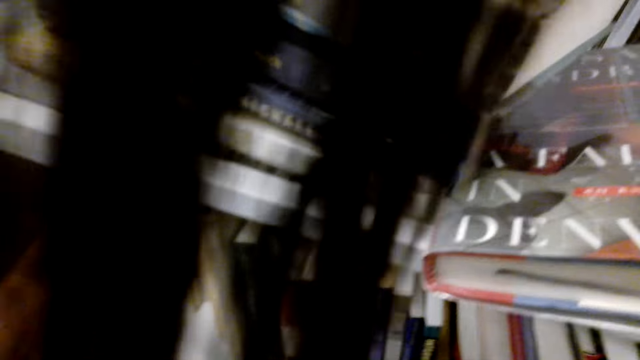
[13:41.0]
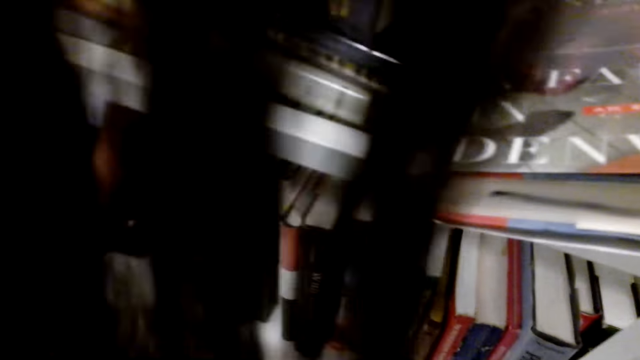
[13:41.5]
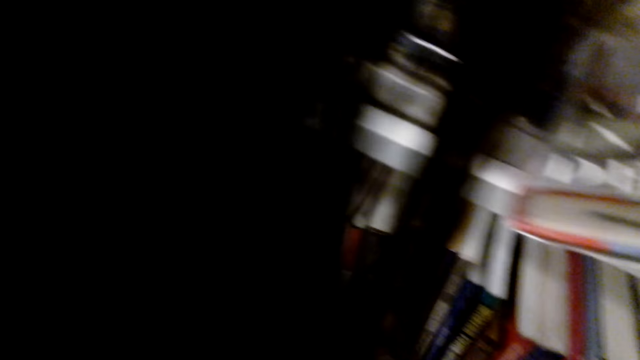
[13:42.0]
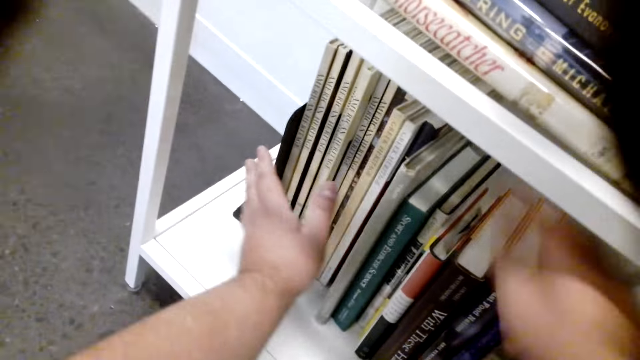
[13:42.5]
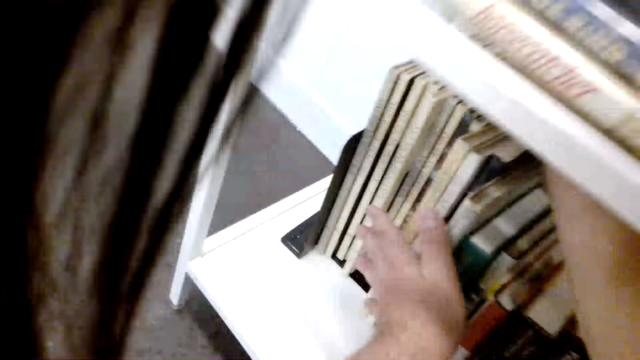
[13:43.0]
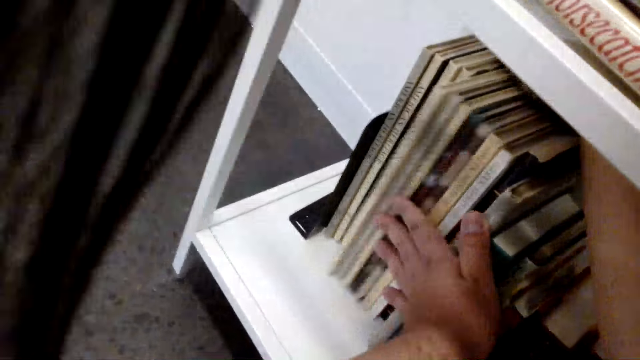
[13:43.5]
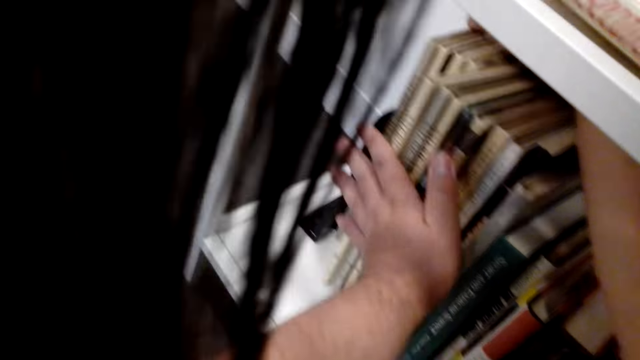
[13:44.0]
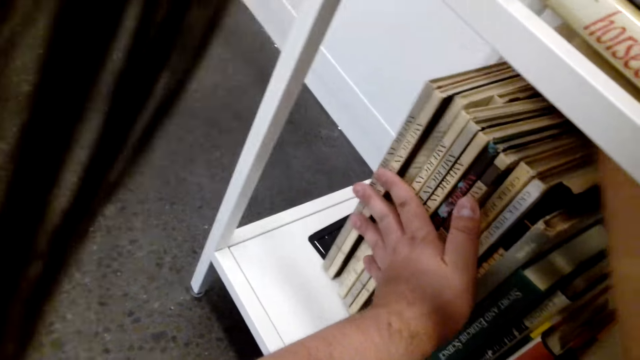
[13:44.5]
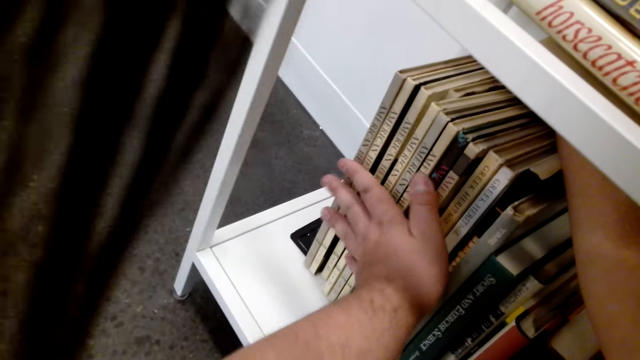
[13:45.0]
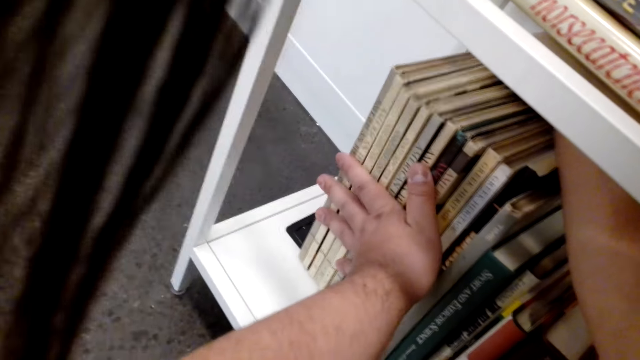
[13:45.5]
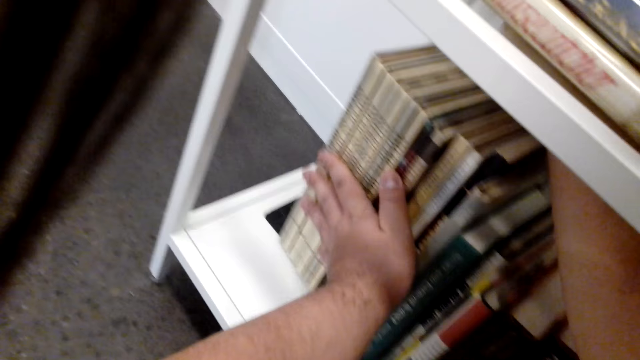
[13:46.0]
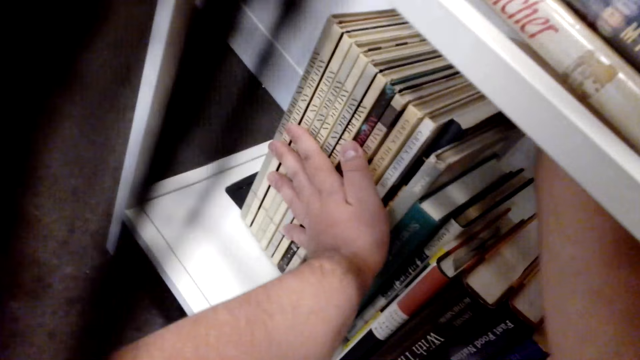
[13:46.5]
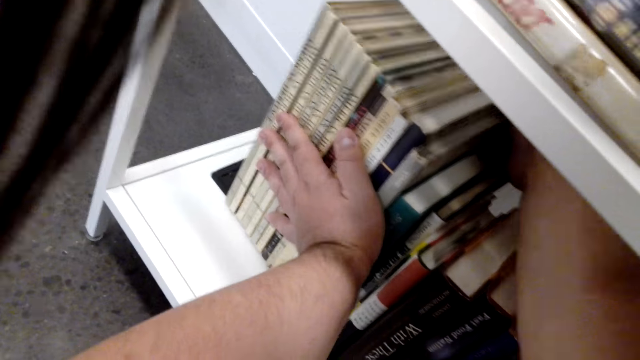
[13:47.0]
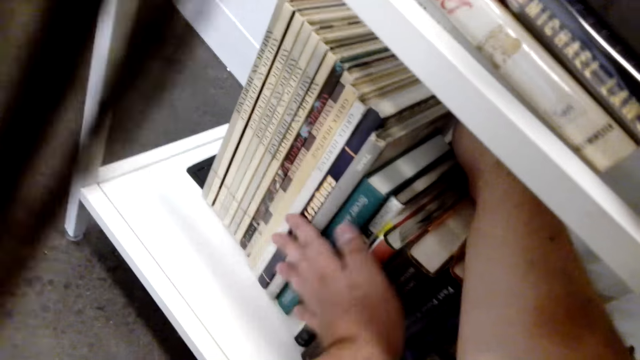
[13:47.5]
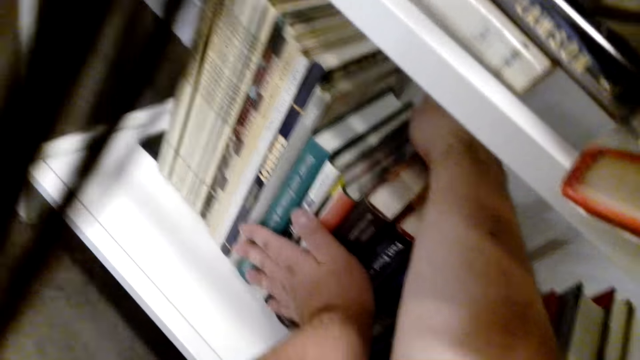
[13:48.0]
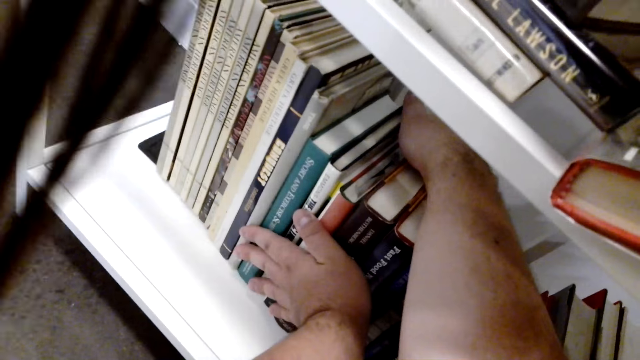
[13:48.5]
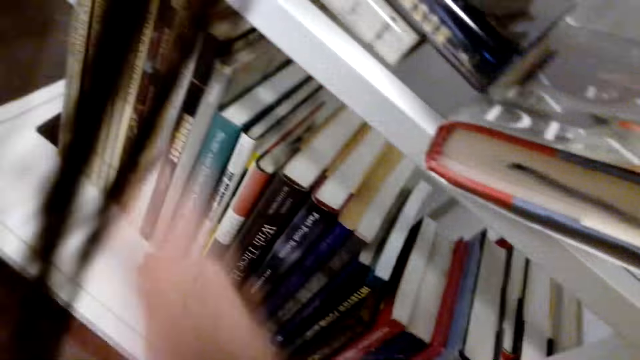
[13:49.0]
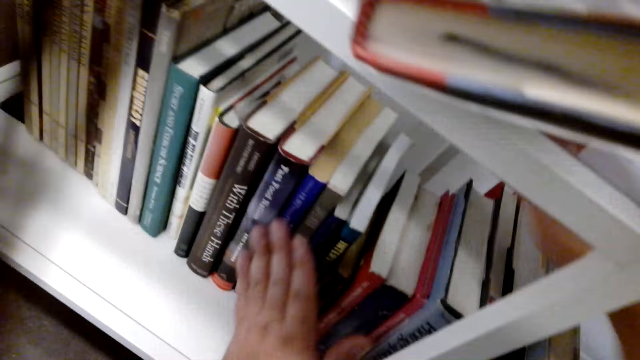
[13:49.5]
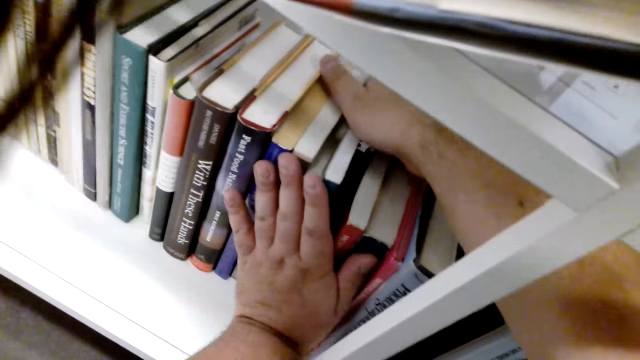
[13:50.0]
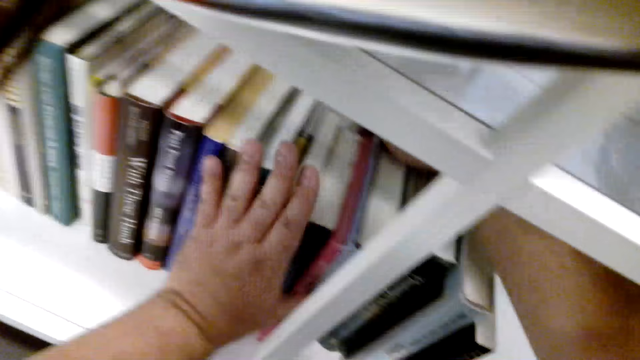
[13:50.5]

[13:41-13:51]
The camera wearer moves the books.

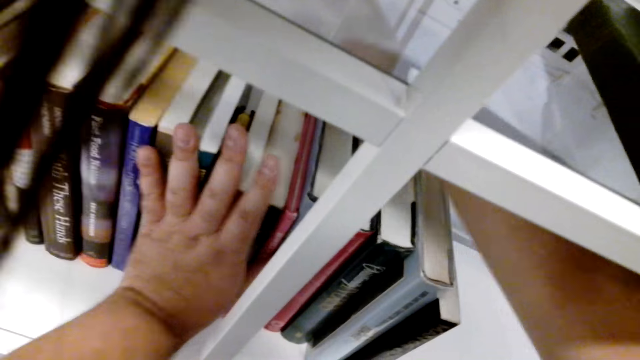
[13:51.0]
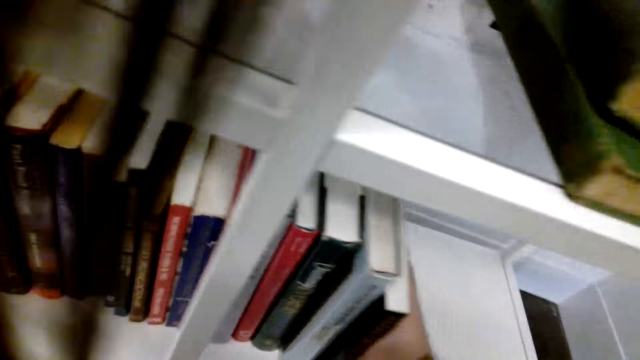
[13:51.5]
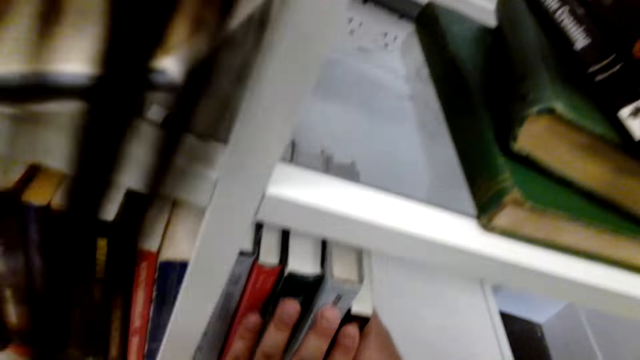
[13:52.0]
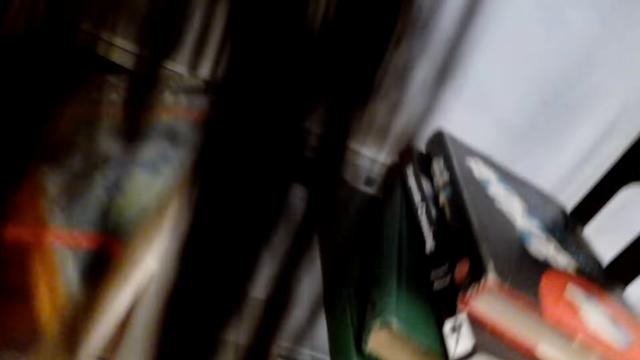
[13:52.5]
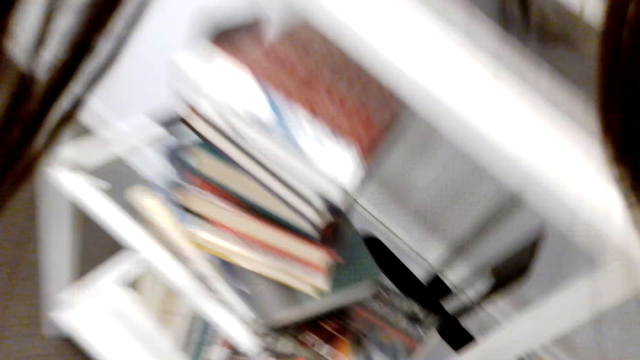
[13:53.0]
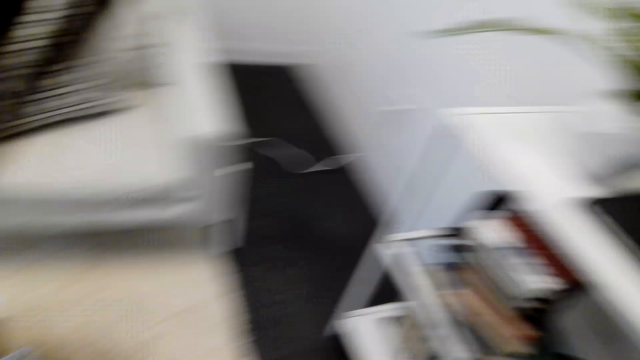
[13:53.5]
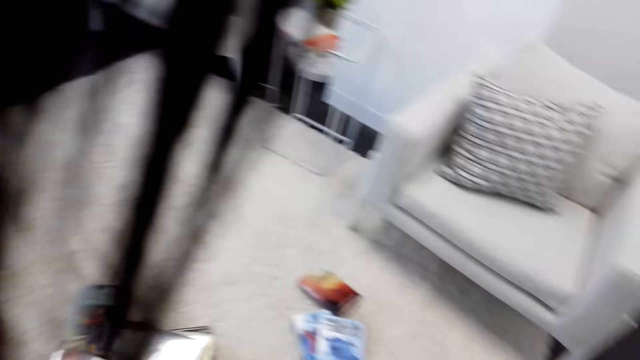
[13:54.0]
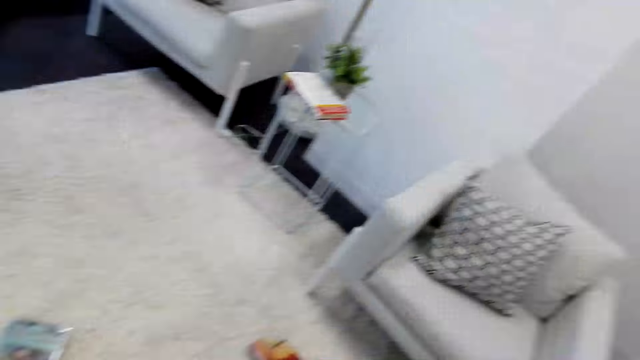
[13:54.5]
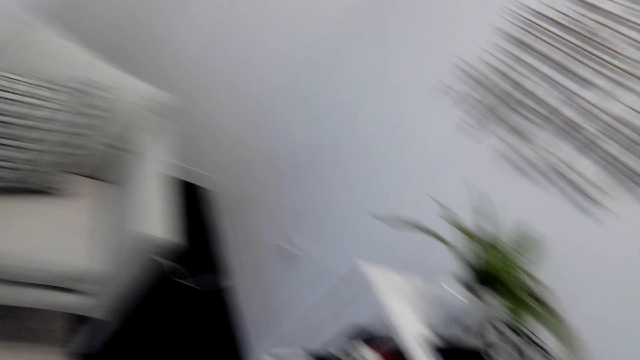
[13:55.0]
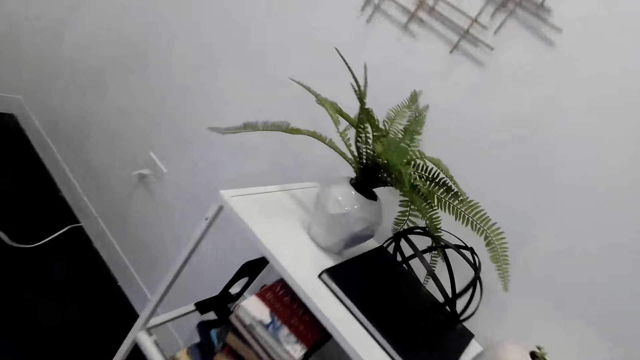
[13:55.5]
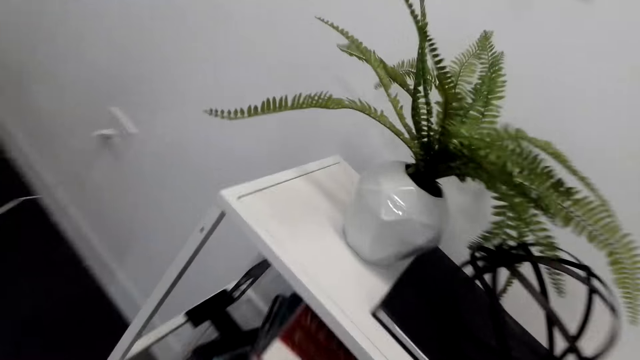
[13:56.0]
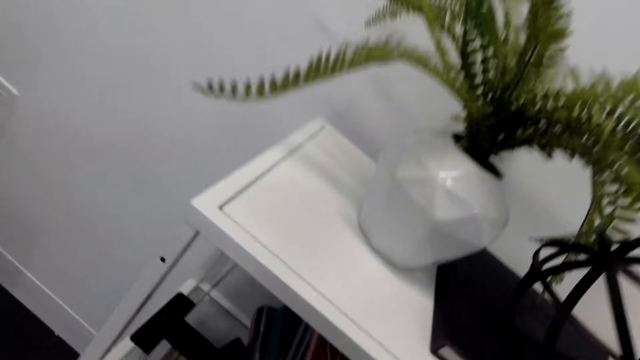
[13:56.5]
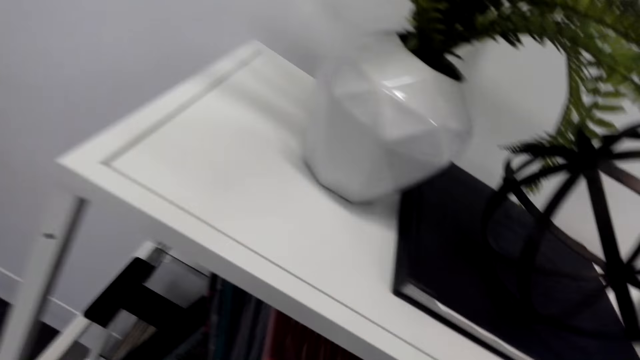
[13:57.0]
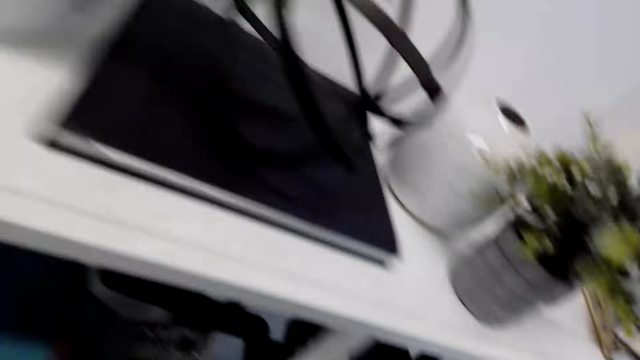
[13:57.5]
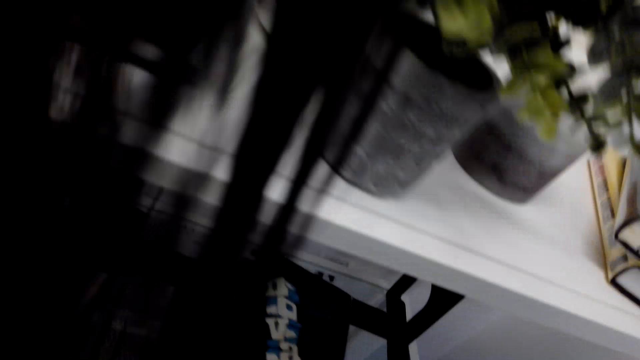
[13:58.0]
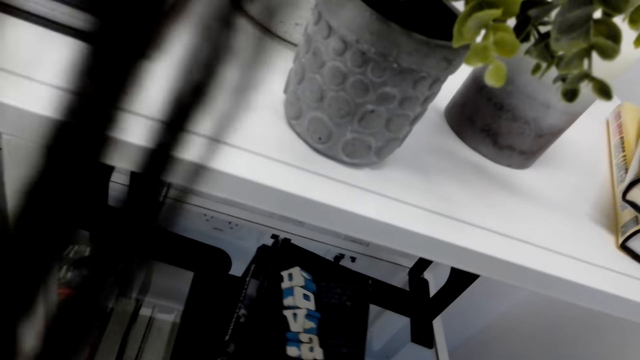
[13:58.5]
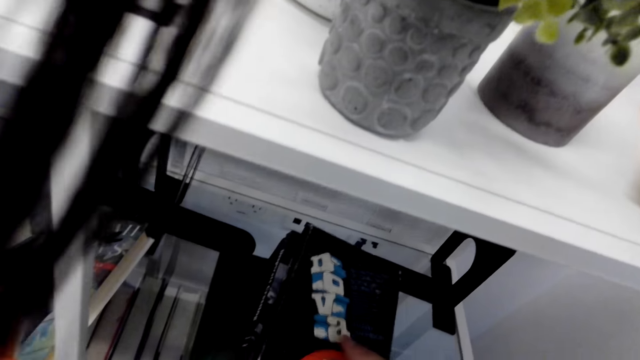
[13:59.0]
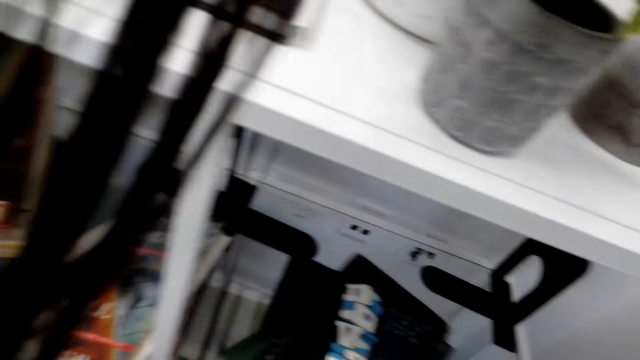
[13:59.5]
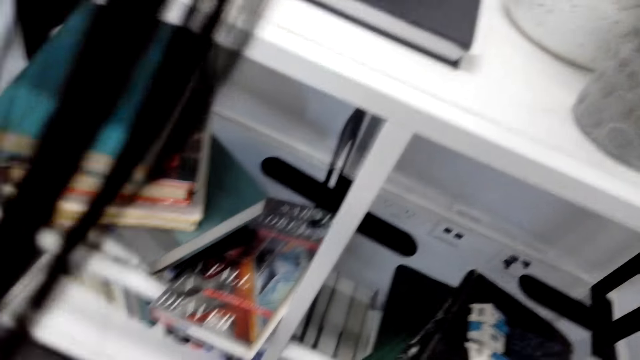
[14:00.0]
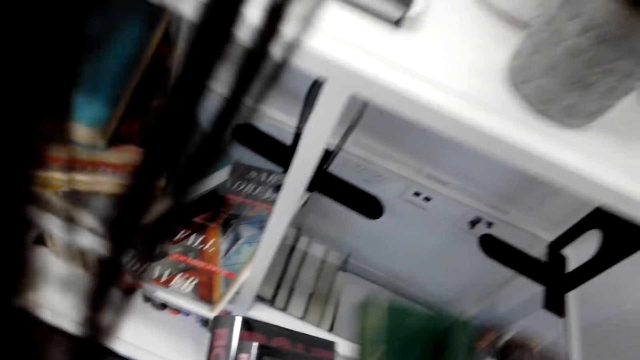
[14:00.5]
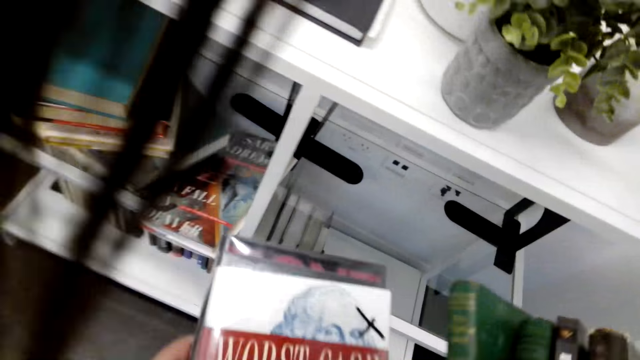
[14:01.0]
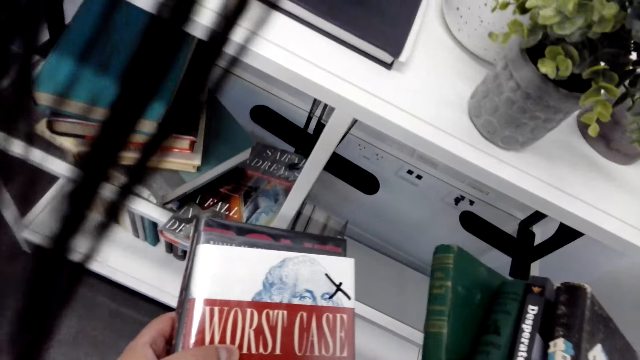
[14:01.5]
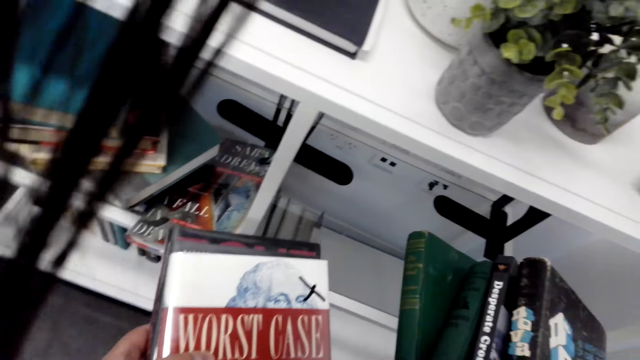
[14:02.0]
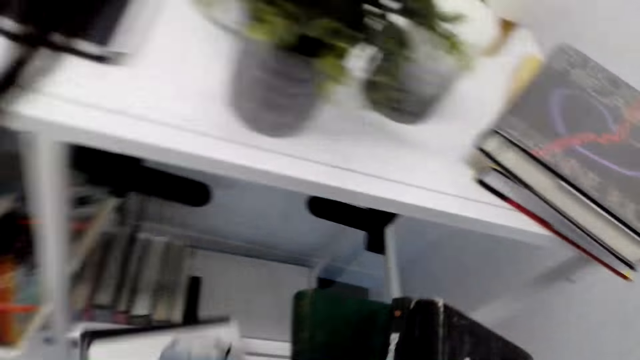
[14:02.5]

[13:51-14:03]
The camera wearer looks around. They take a book.
